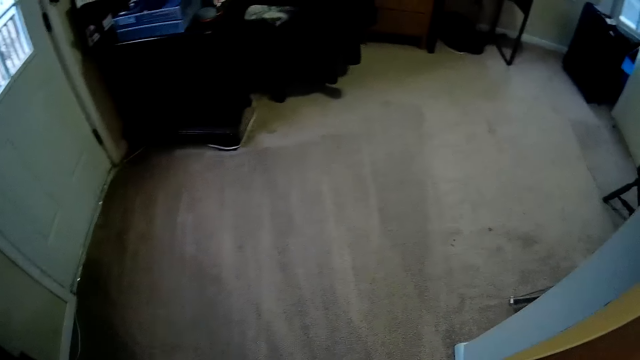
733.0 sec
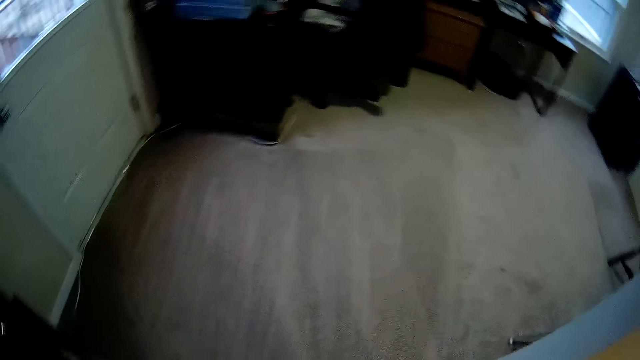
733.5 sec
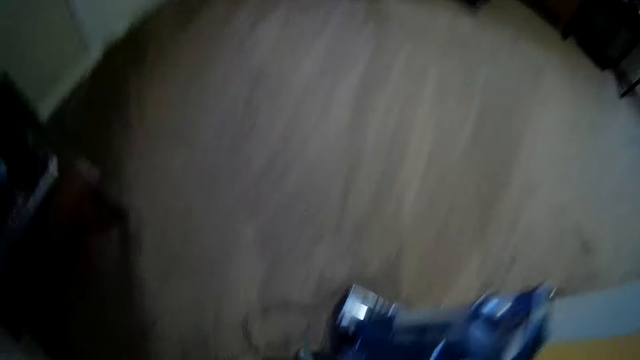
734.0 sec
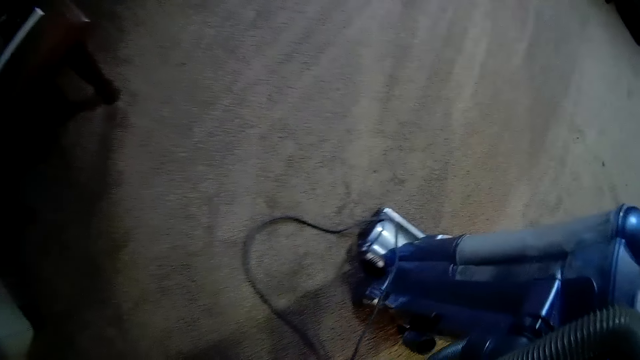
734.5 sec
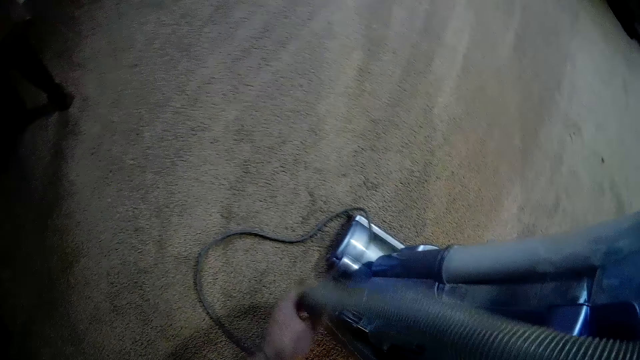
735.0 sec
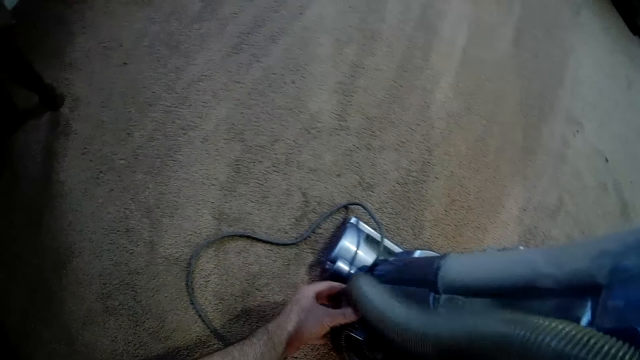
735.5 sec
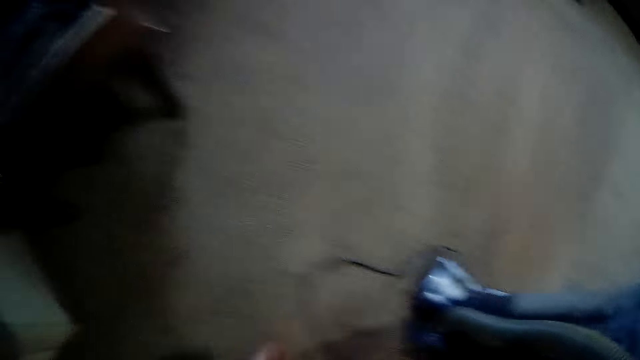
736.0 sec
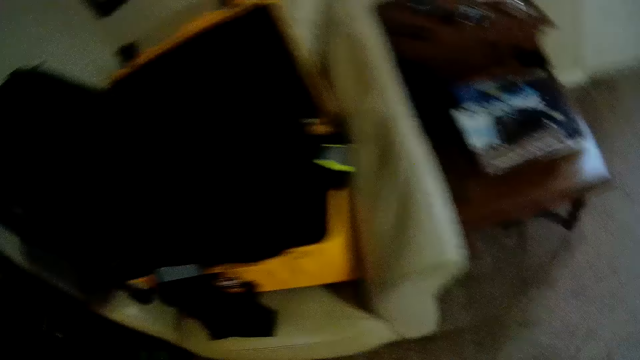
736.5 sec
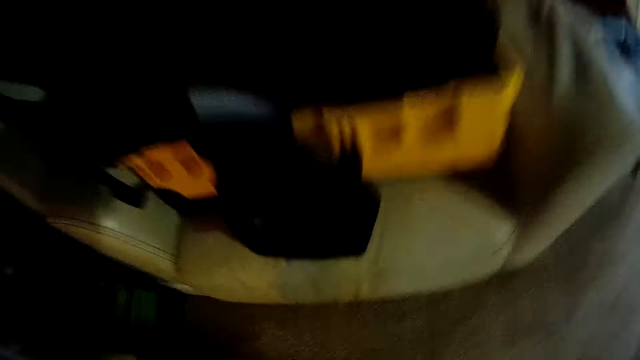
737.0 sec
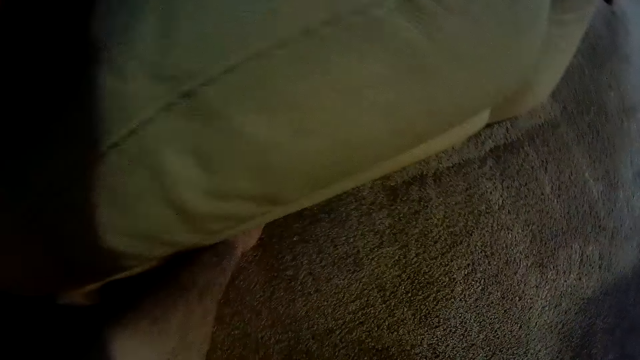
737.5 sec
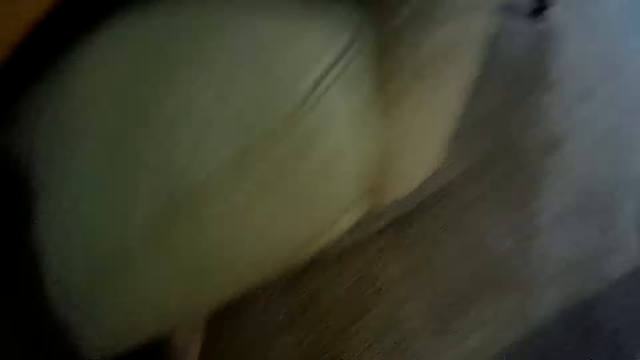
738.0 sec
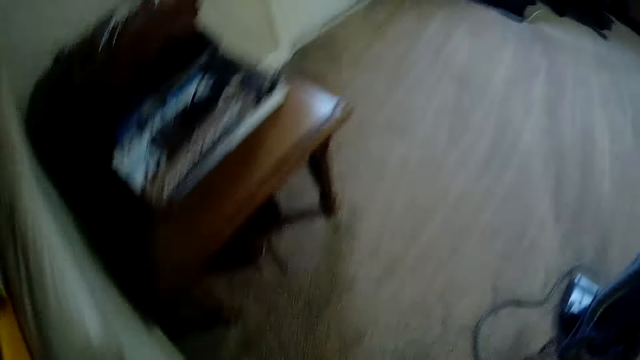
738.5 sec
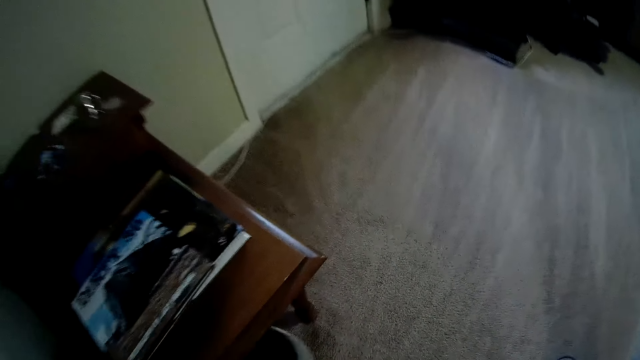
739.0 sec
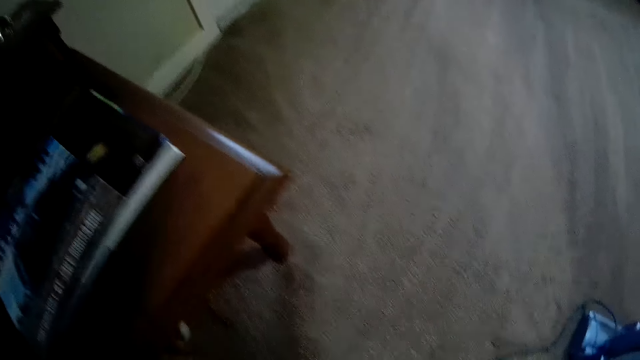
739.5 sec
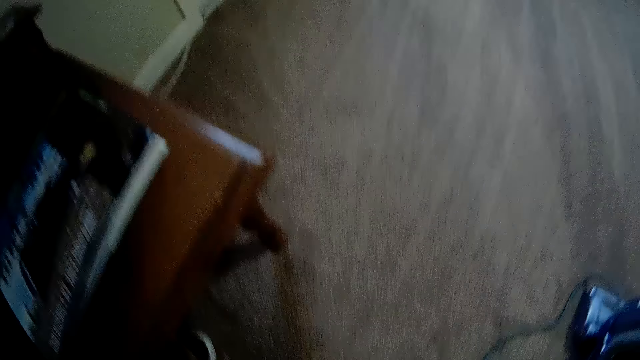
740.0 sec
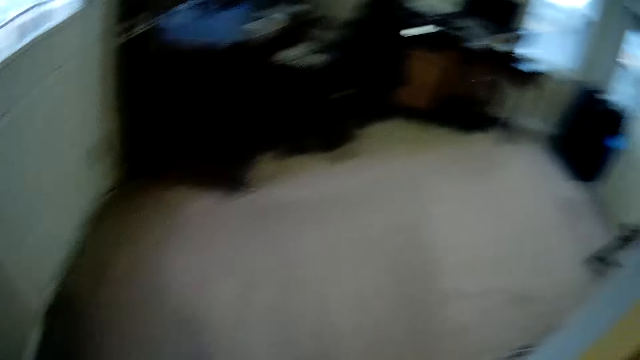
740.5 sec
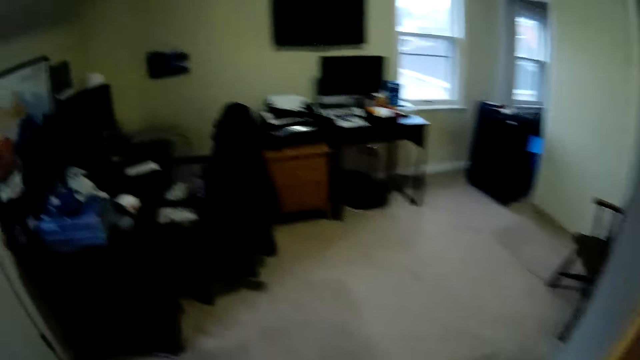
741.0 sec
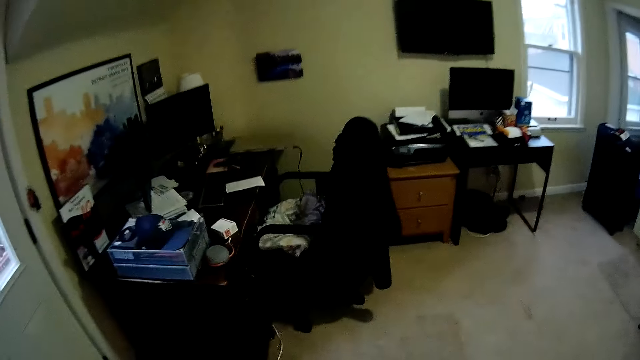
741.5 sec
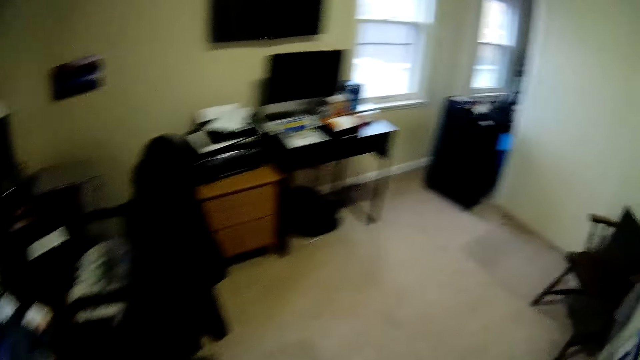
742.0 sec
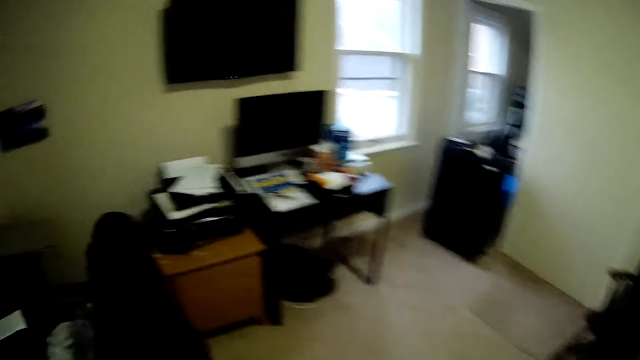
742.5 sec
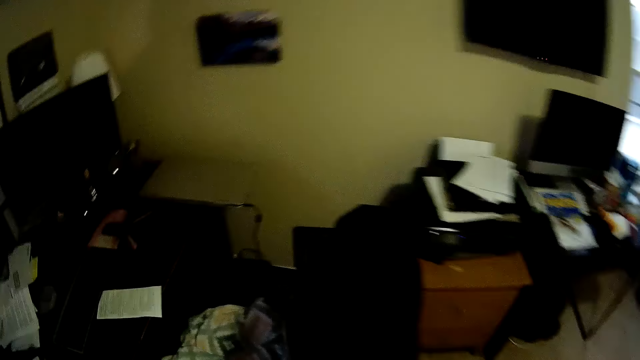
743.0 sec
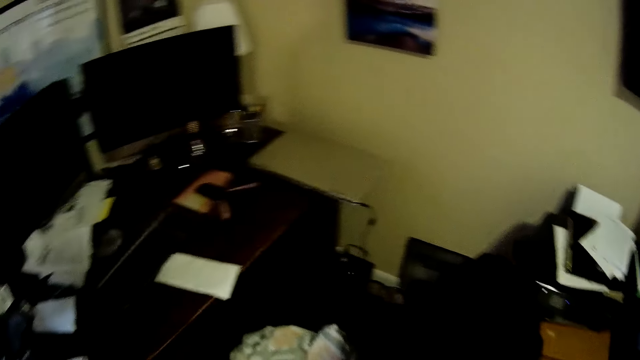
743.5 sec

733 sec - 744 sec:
The camera wearer fixes the vacuum cleaner cable. They touch the carpet washing machine. They touch under the chair. They walk around the house.

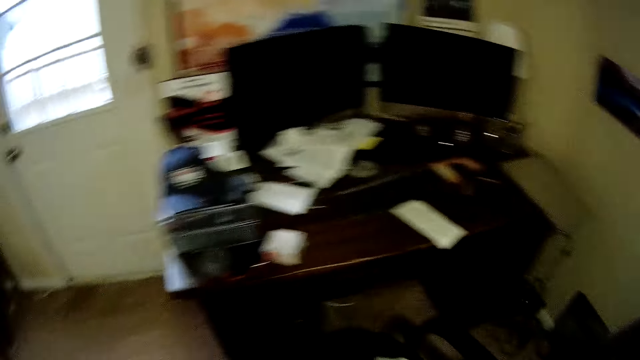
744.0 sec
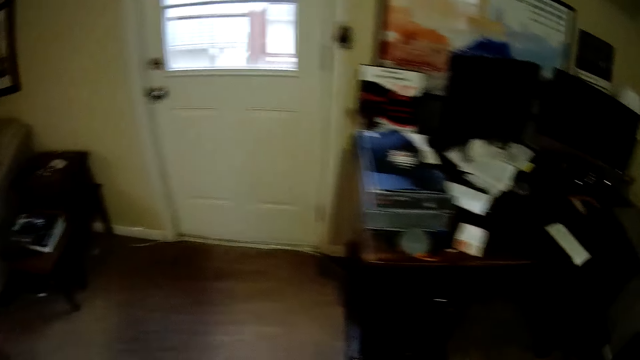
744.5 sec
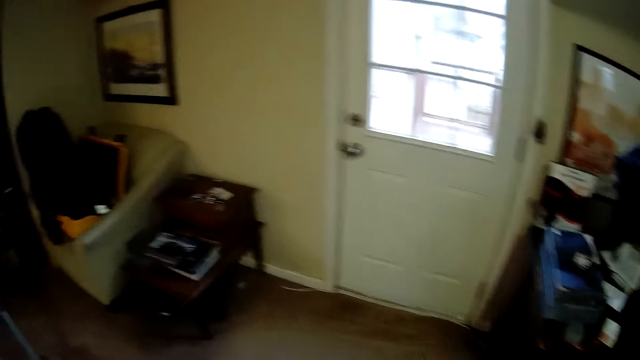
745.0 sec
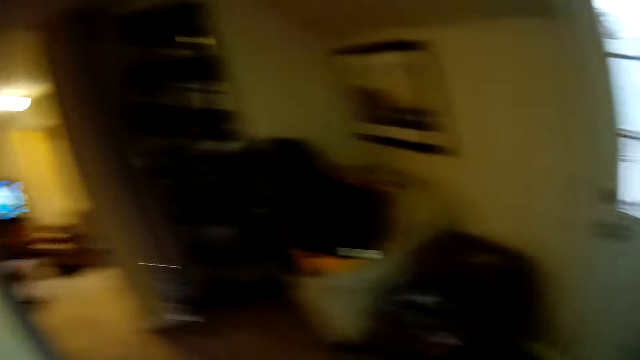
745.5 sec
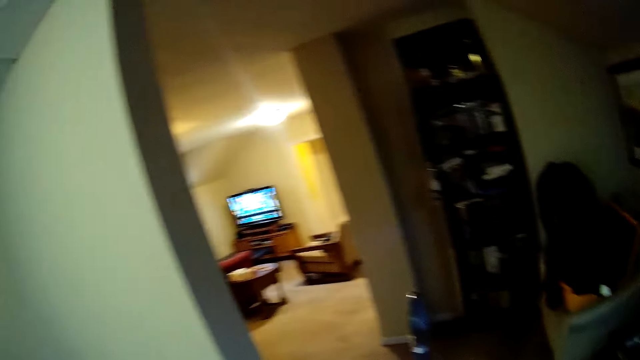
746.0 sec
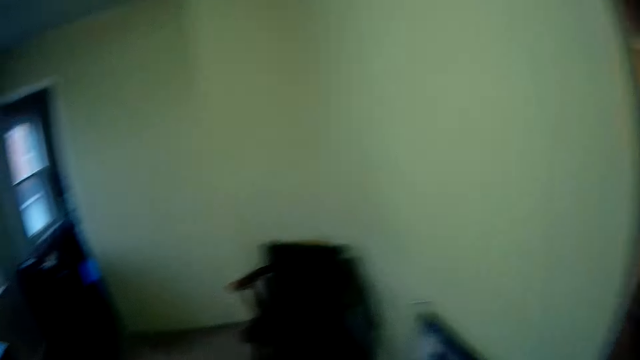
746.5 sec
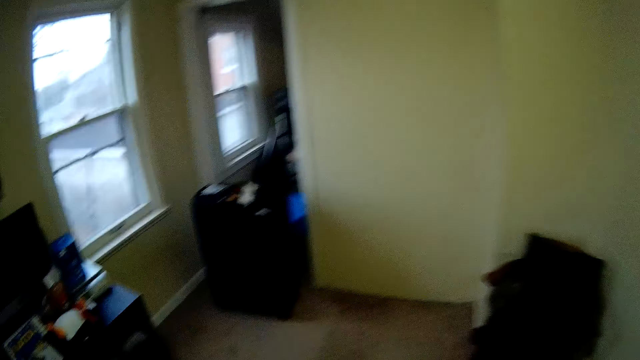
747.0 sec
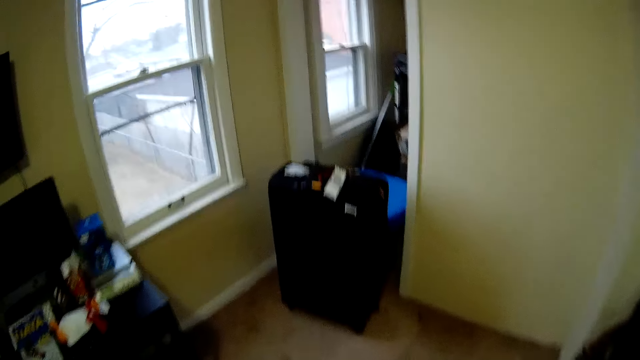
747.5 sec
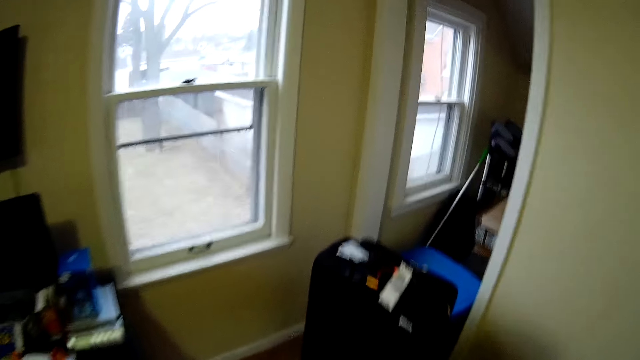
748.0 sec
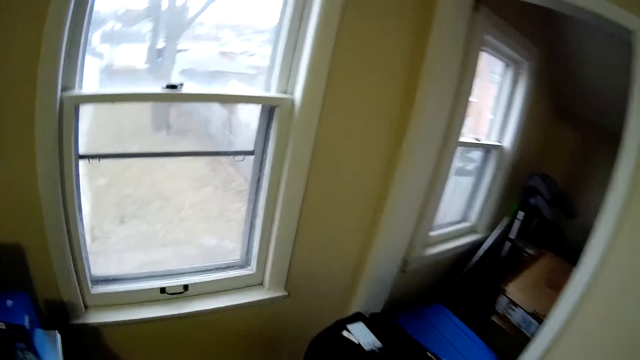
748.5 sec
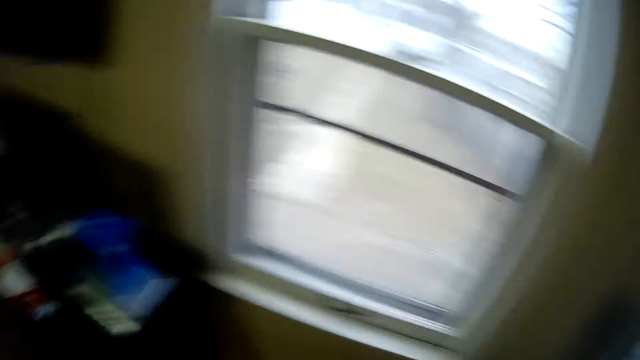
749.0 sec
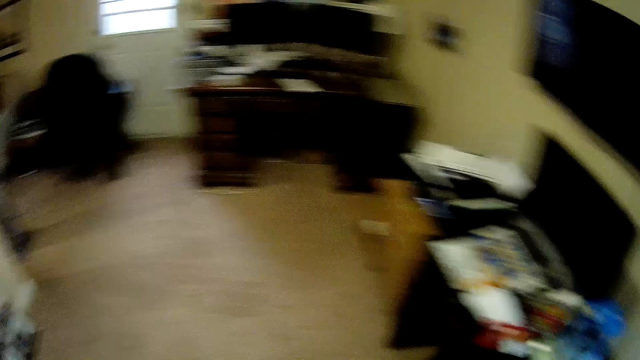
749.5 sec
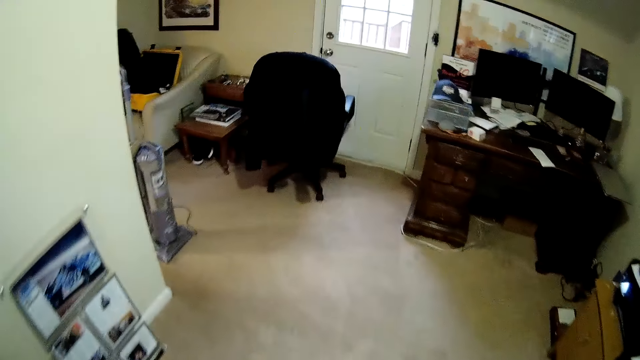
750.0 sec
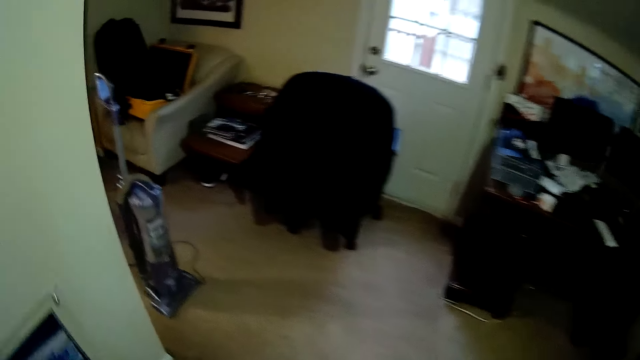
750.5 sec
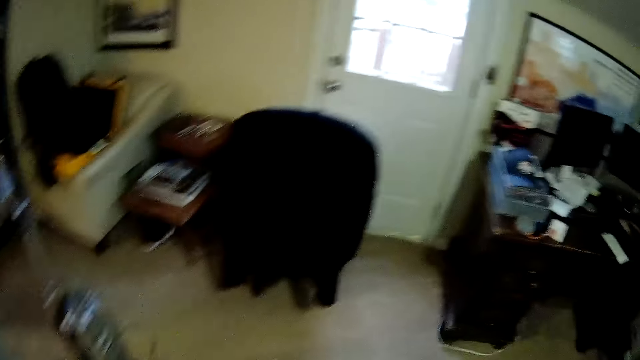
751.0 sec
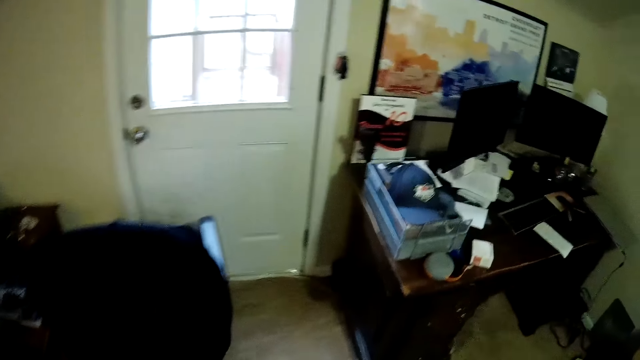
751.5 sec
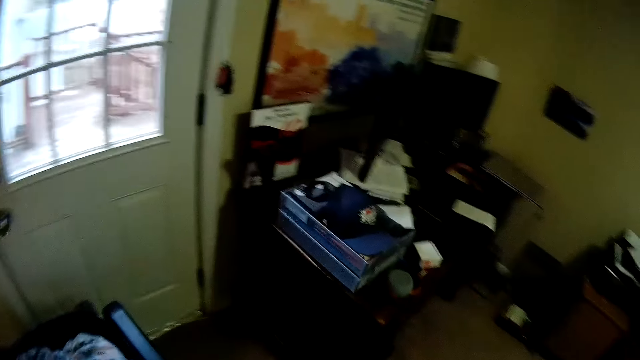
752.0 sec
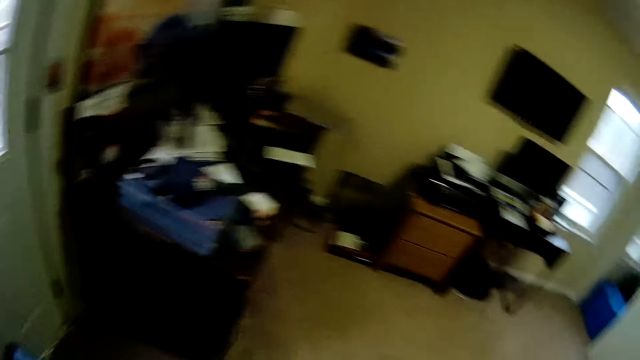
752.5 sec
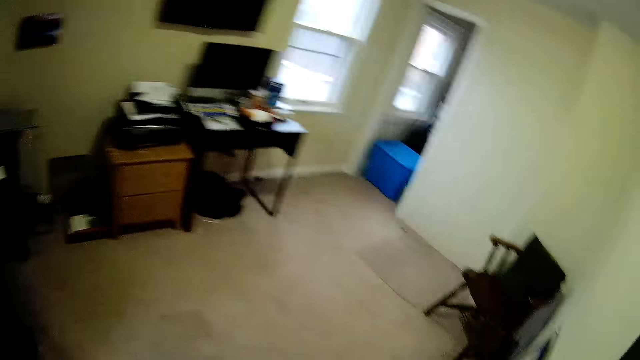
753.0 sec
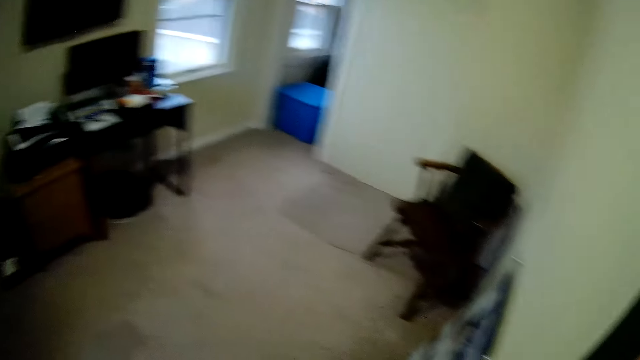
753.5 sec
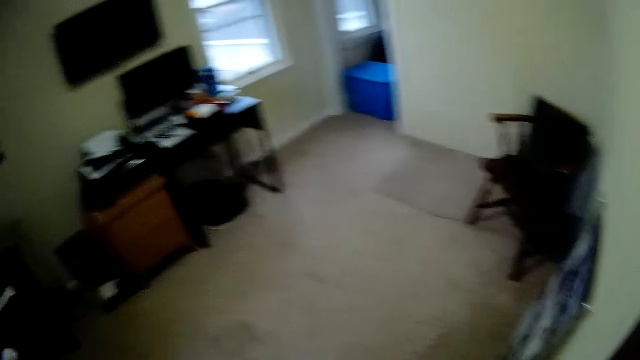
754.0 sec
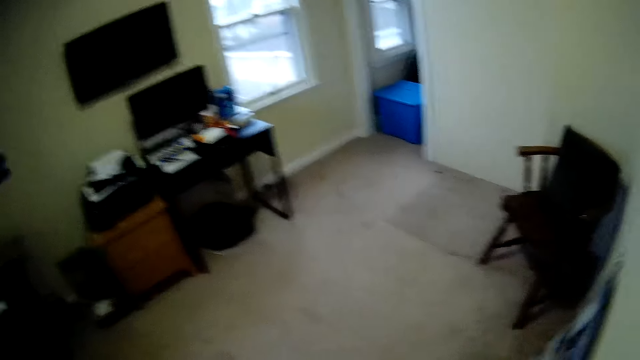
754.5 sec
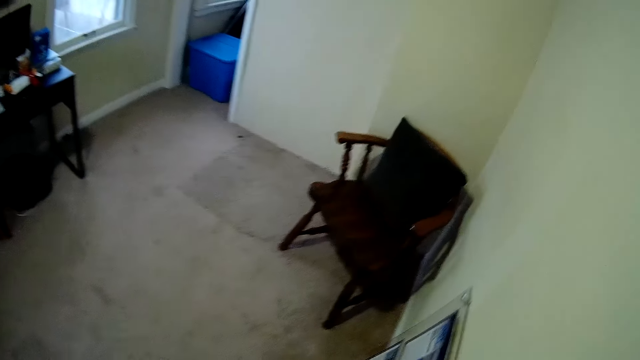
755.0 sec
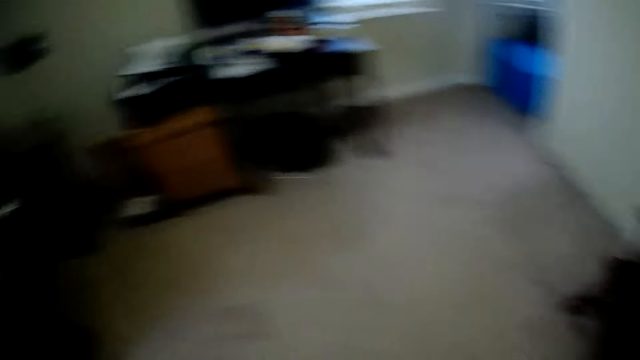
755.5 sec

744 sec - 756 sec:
The camera wearer picks up something from the table. They open the drawer. They walk around the house. They look around. They walk around the room.
